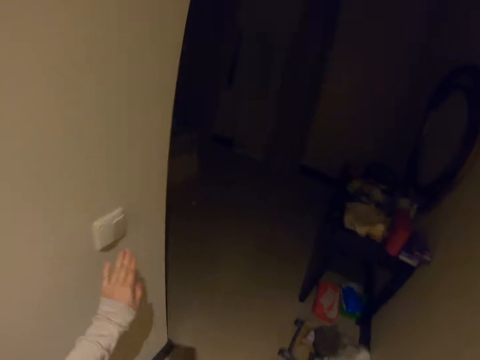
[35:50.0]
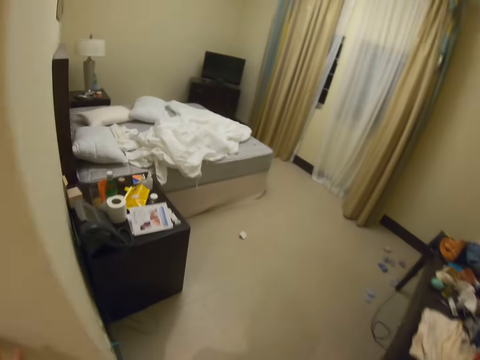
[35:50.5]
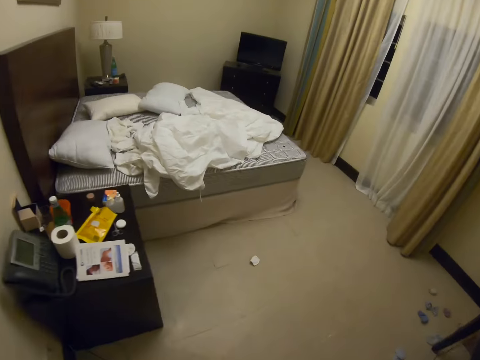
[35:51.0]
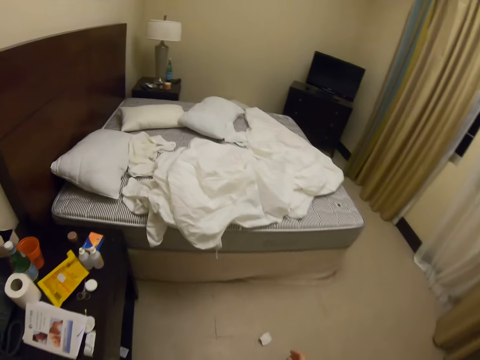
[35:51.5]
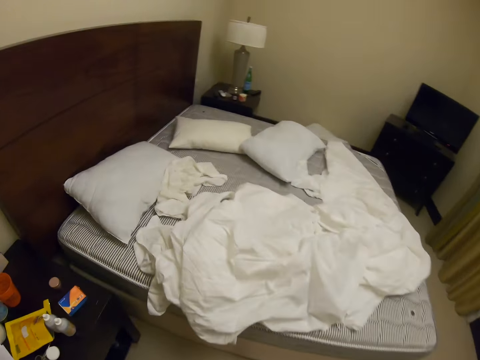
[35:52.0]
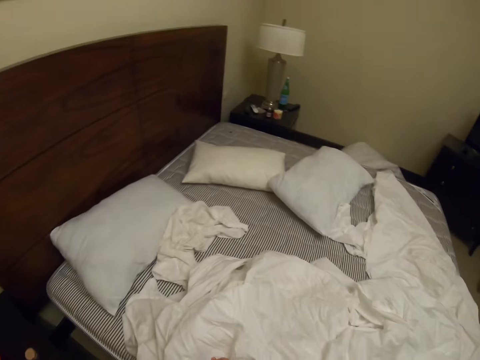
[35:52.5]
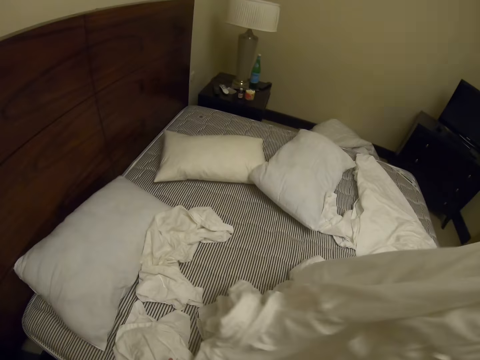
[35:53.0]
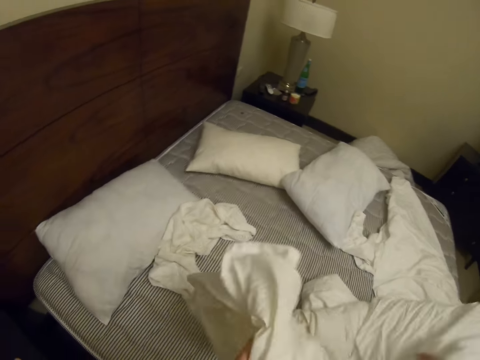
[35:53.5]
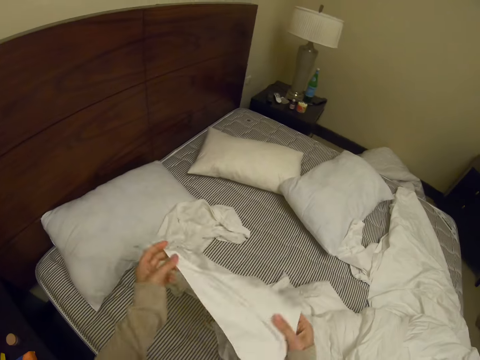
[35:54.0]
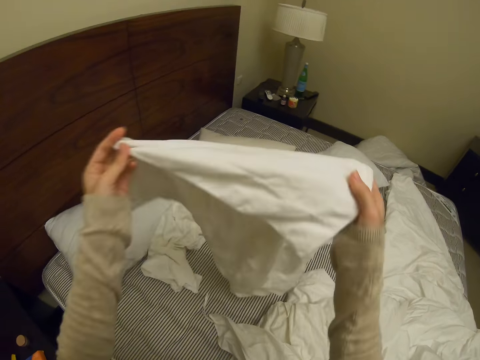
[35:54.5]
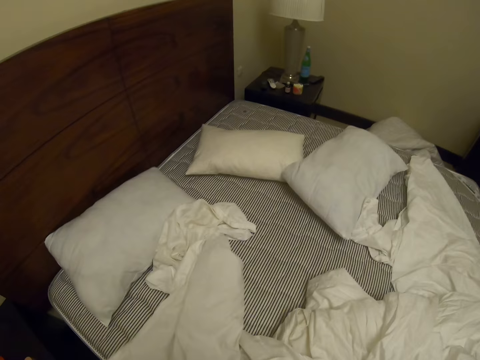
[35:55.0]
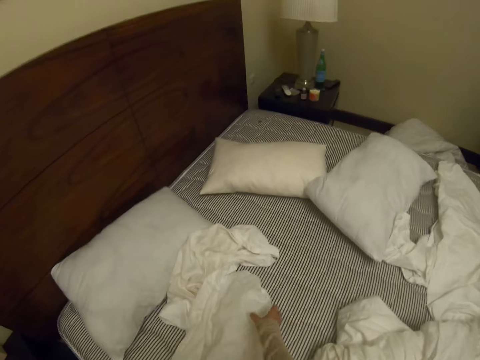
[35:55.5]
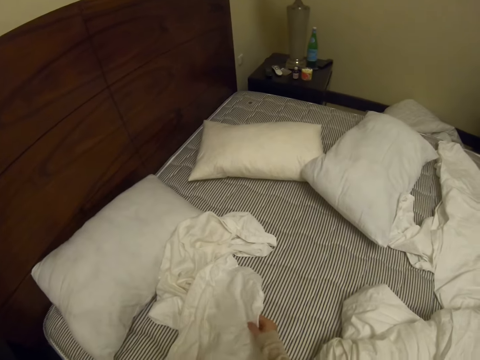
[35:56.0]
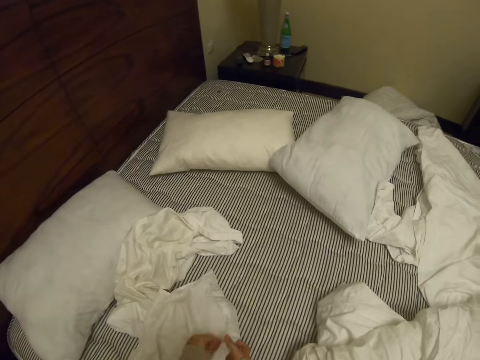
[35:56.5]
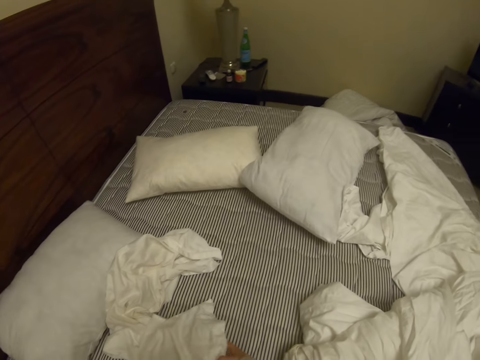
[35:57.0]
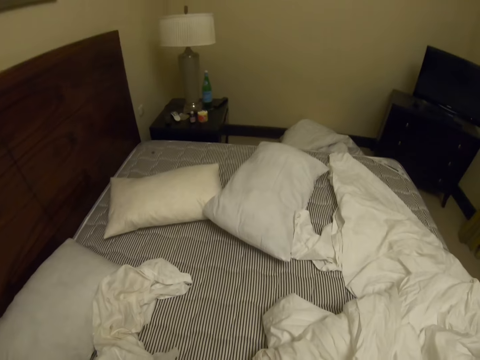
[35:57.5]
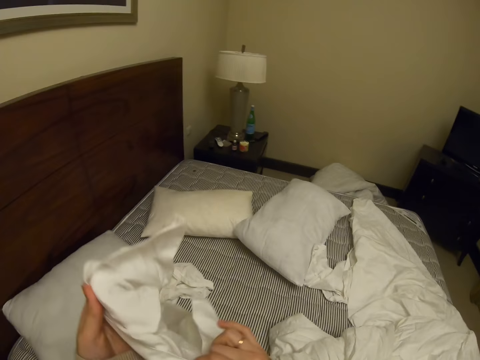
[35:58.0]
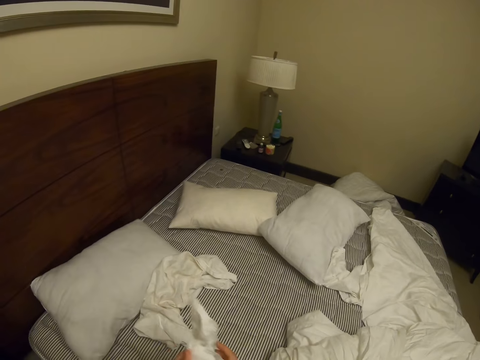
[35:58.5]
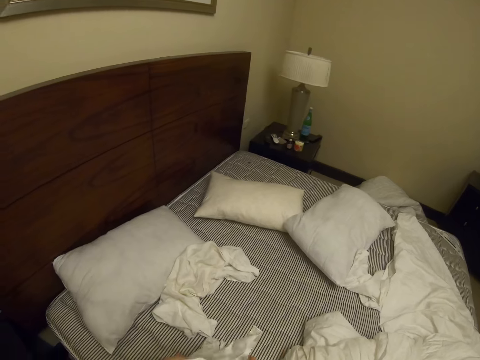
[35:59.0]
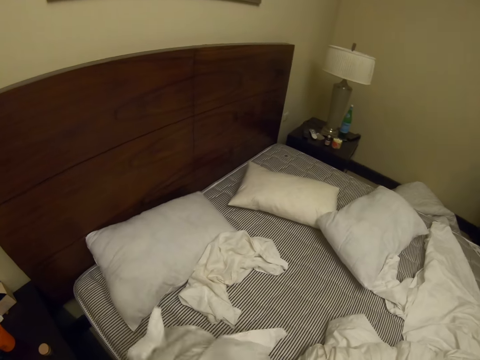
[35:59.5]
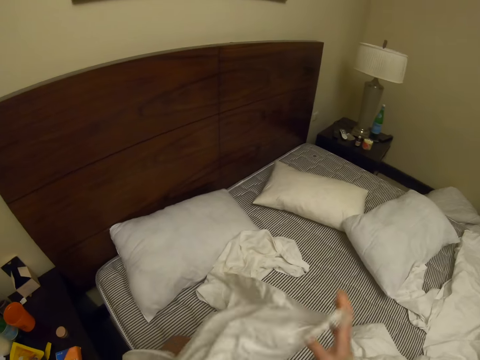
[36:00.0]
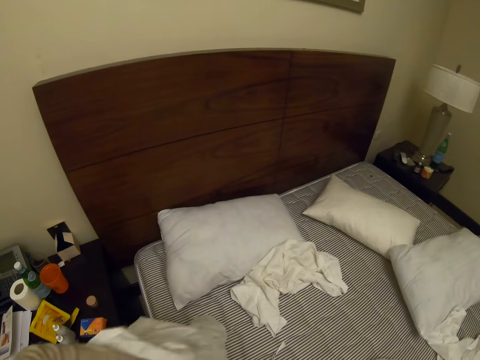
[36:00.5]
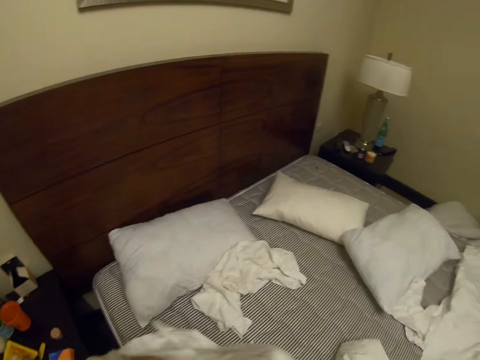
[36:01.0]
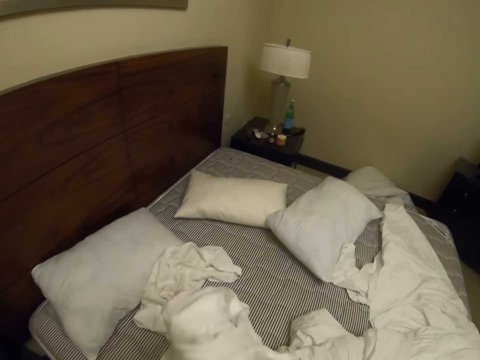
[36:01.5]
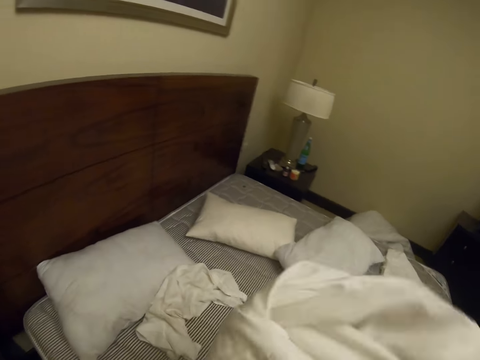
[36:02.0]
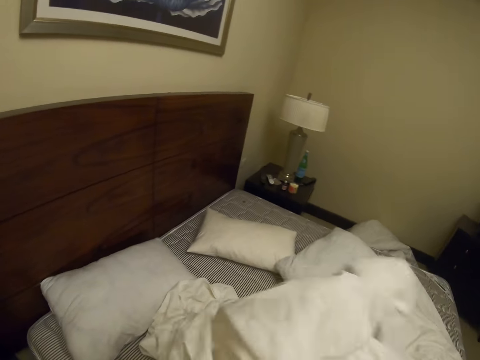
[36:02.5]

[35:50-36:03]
The camera wearer puts on the lights with the left hand. They enter in the bedroom. They move the bedsheets. They pull the bedsheet with the right hand. They hold the pillow case with both hands. They stretch the pillow case. They straighten the pillow case with both hands. They hold the pillow case with both hands. They lift the pillow case with the left hand. They move the pillow case with both hands.

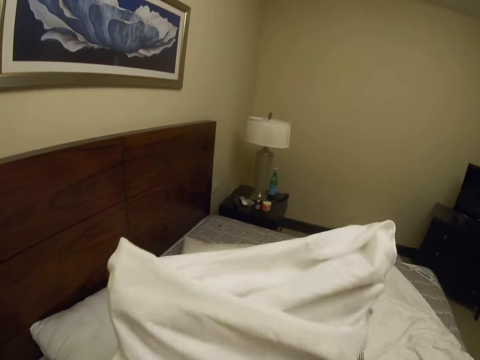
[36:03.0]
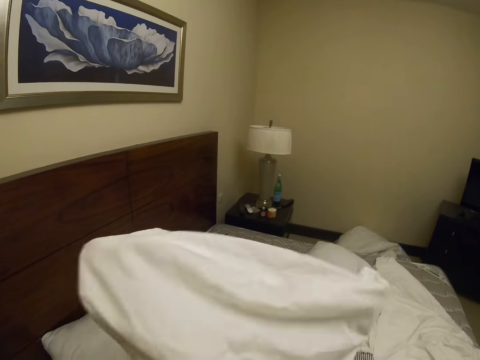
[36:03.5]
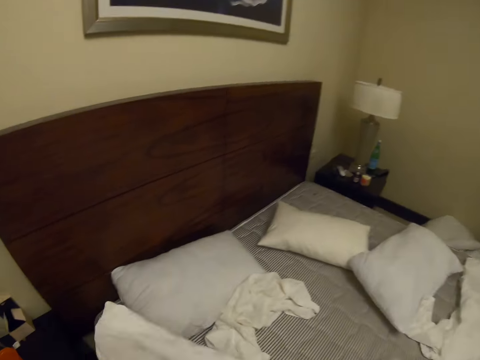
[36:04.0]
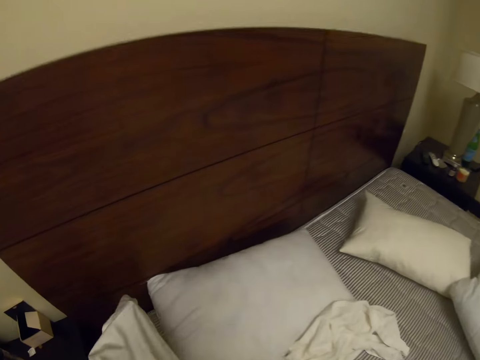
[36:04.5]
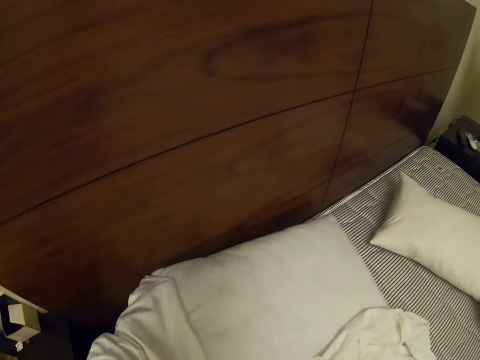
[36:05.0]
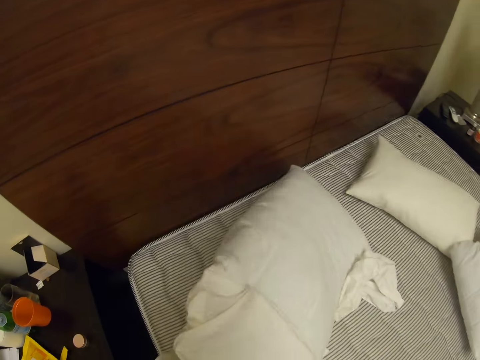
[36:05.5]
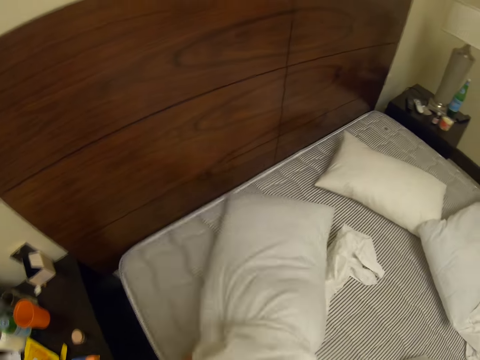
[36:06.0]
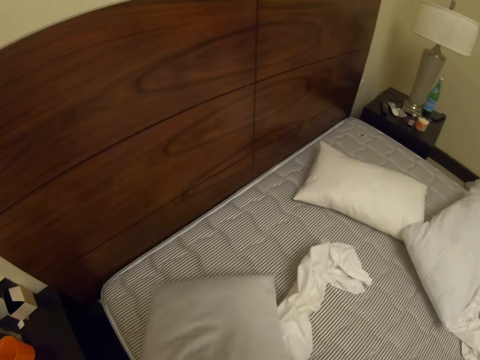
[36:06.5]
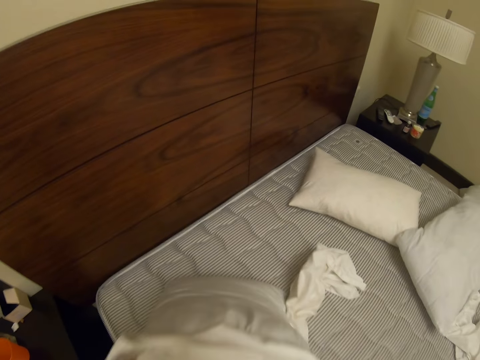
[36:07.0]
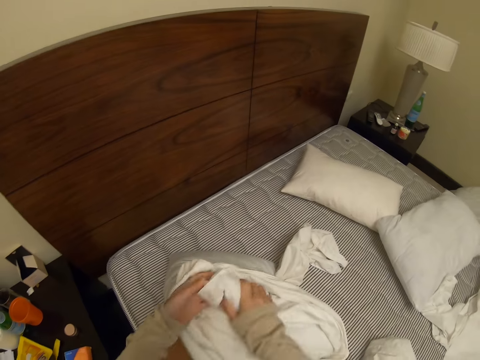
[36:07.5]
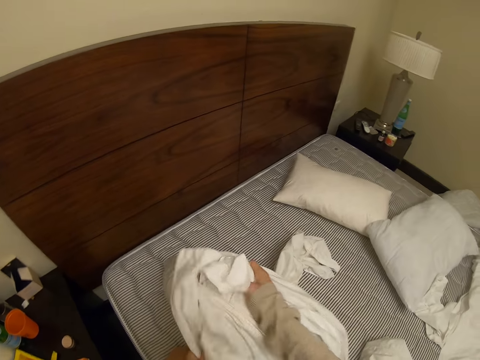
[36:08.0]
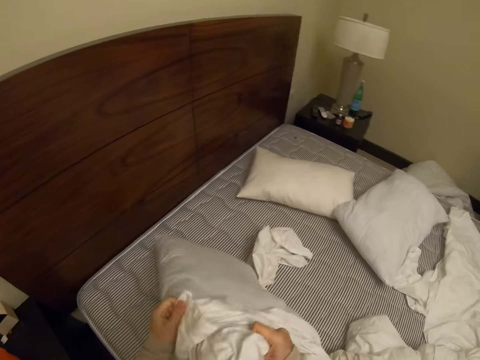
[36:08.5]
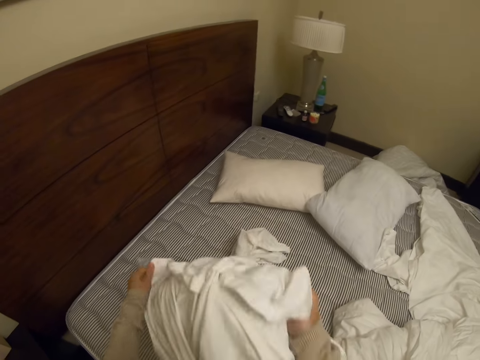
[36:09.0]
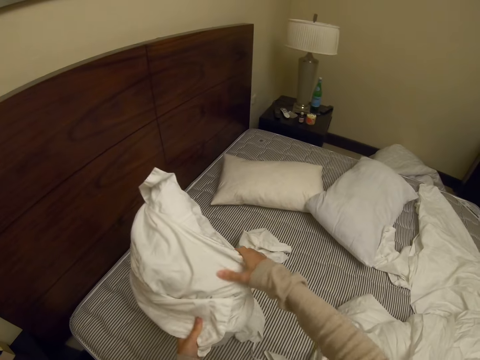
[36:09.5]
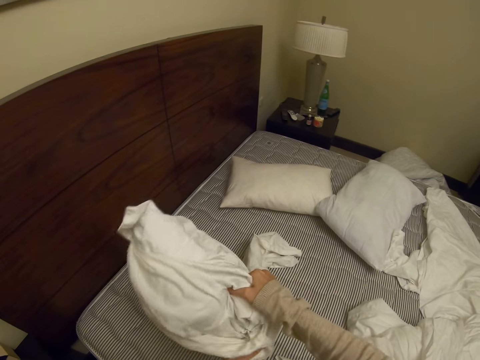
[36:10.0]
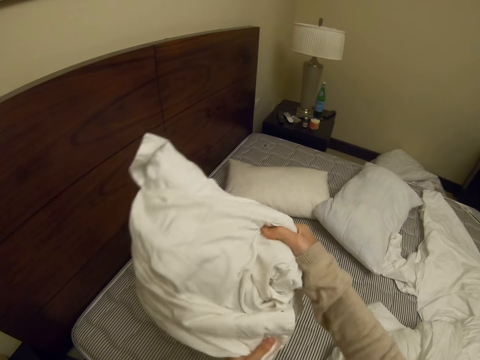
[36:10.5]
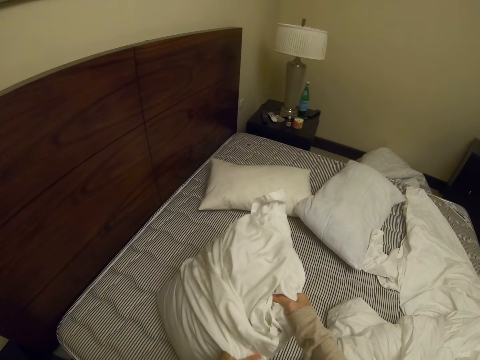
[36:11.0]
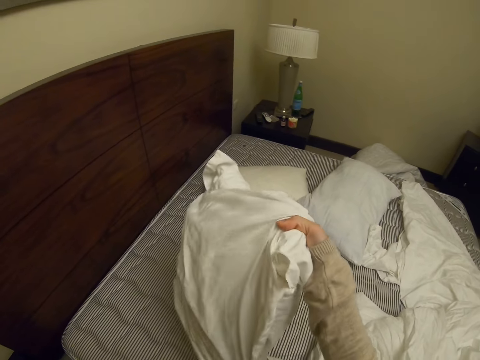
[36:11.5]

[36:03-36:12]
The camera wearer pockets the pillow inside the pillow case with both hands. They hold the pillow with both hands.

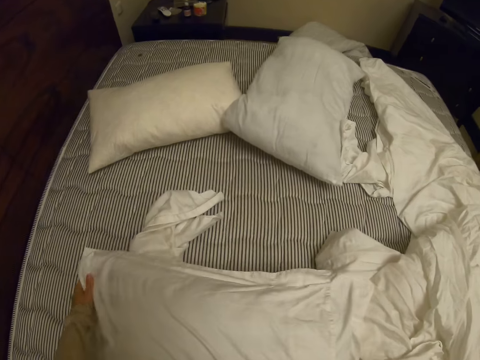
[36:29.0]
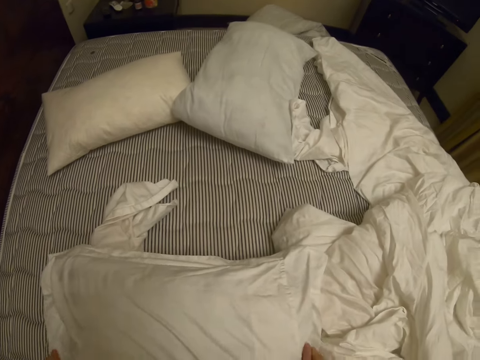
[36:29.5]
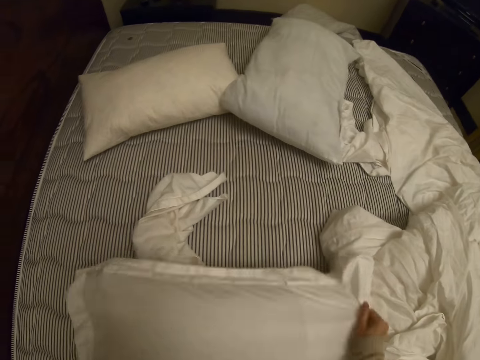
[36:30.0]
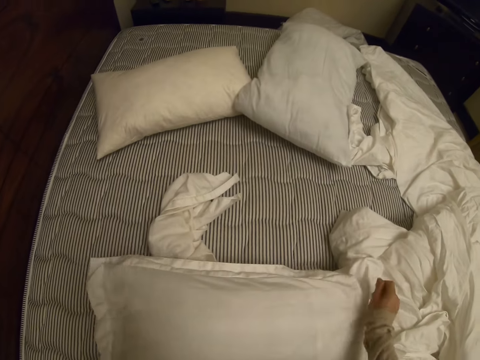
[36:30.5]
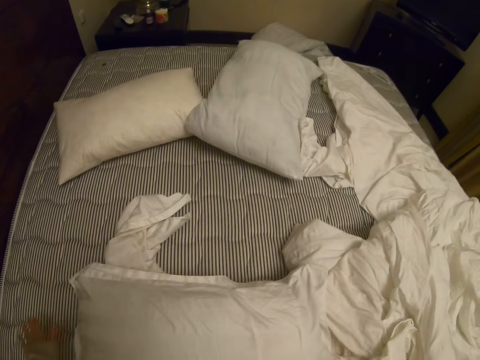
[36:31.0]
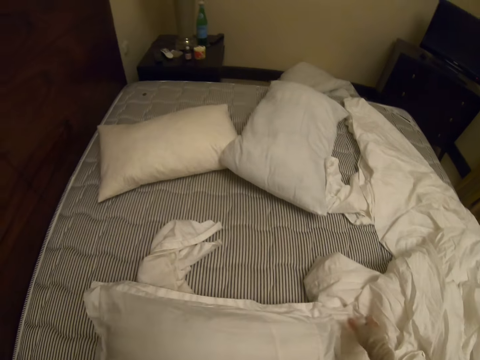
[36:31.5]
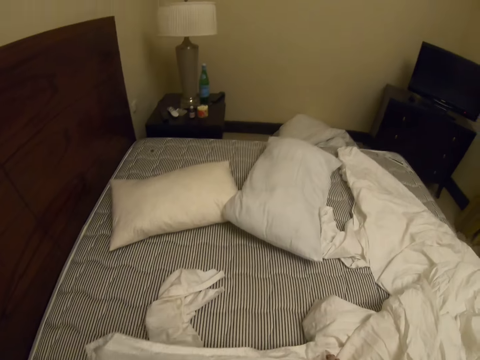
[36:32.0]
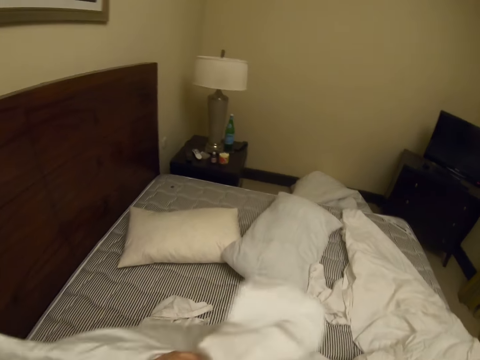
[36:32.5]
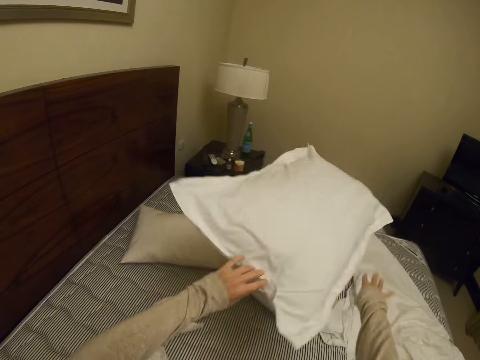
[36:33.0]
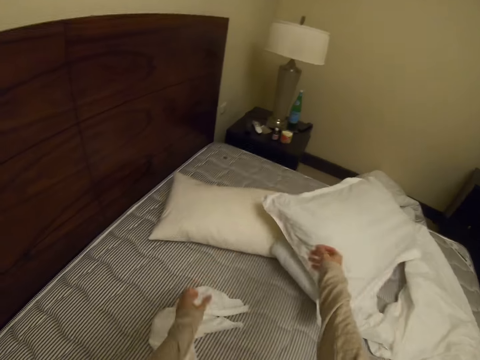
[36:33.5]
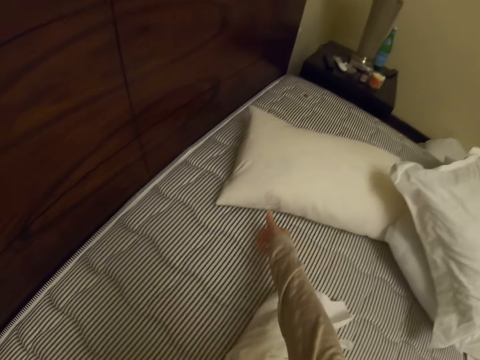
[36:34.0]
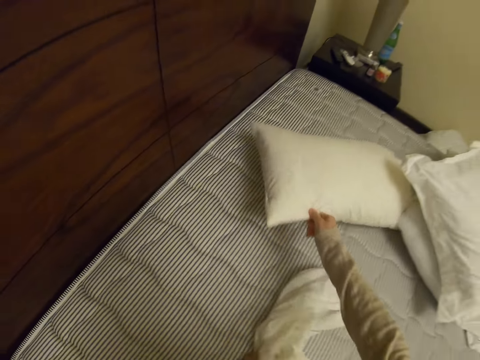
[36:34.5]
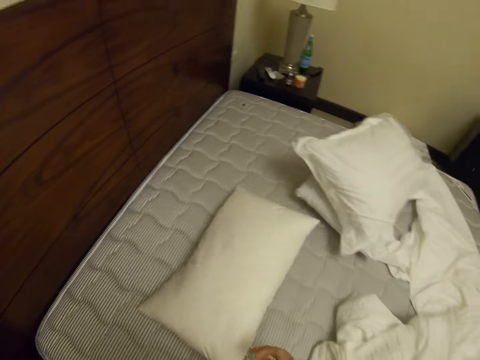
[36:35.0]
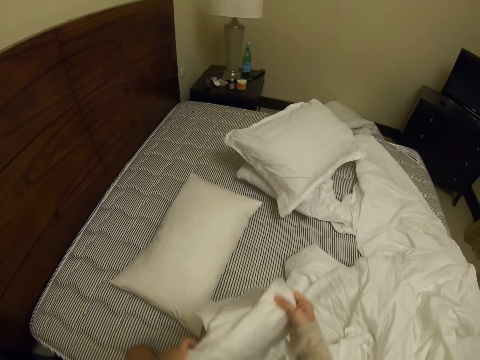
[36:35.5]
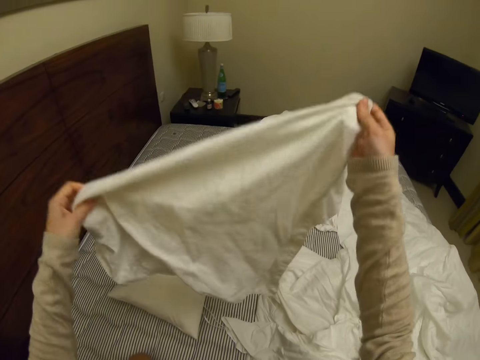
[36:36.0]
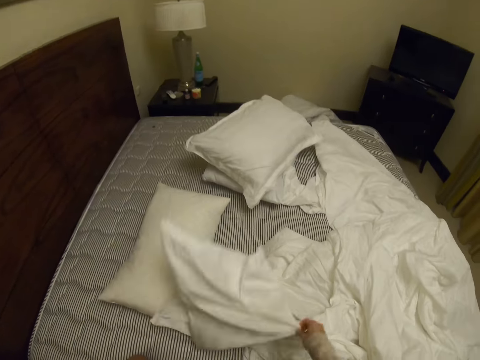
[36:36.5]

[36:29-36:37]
The camera wearer stretches the case. They rub hands on the pillow and throw the pillow on the bed. They pick up a pillow case and pull a pillow.
